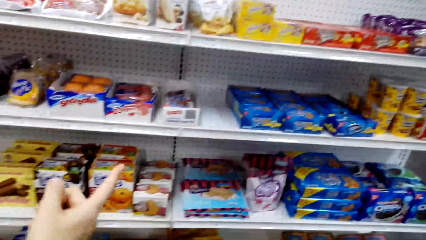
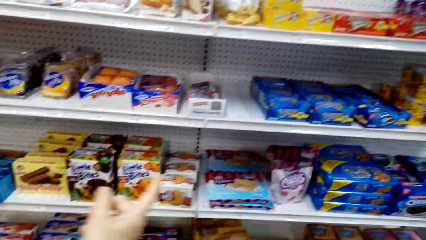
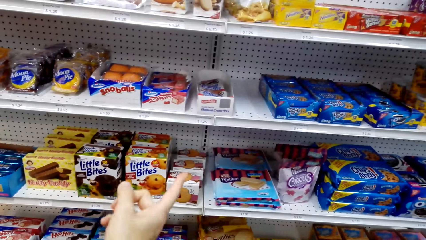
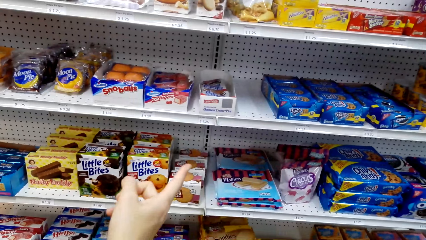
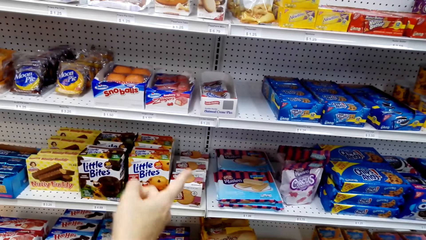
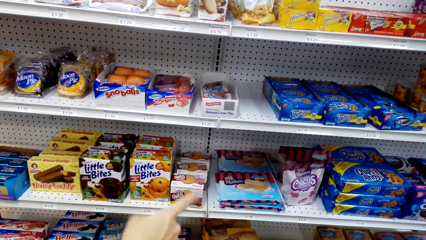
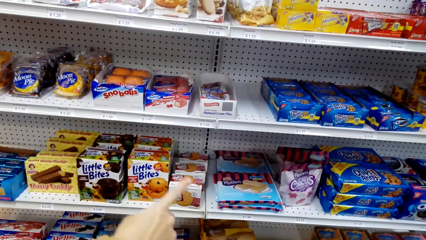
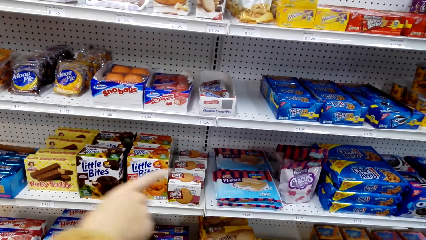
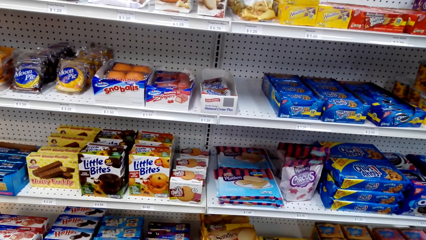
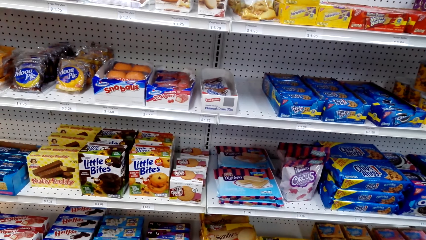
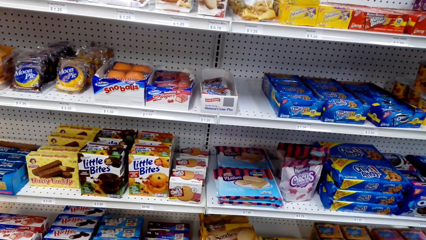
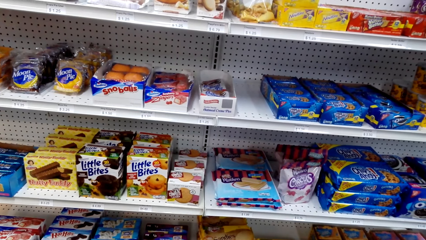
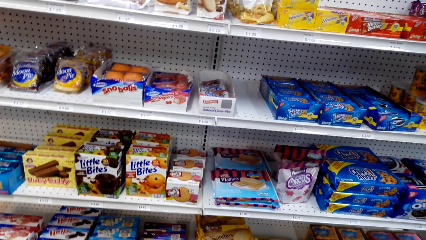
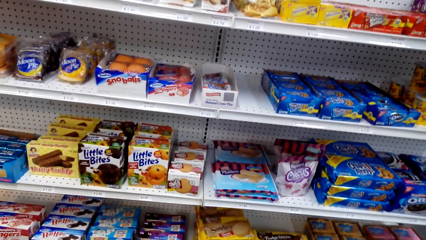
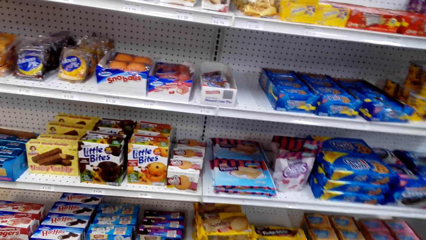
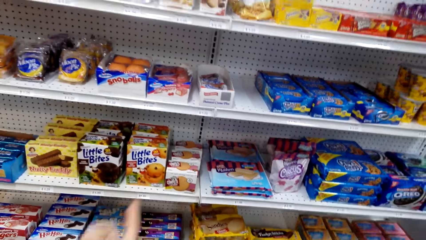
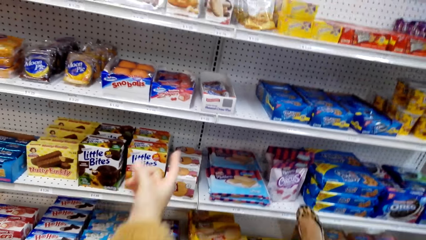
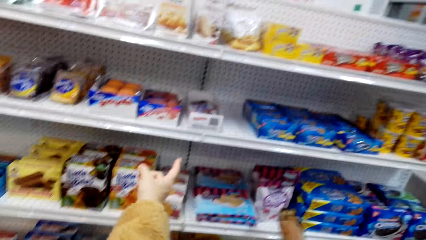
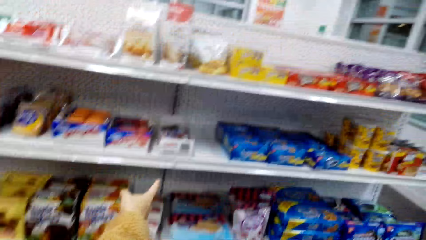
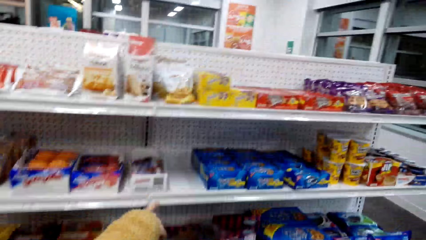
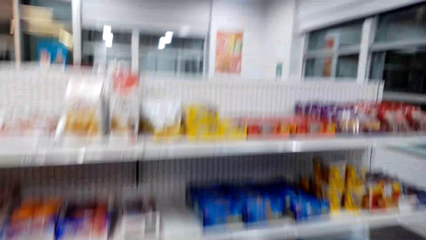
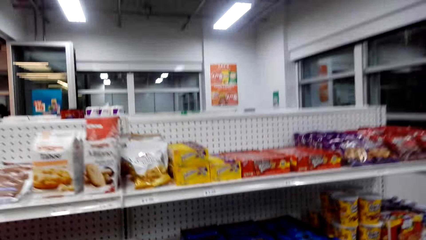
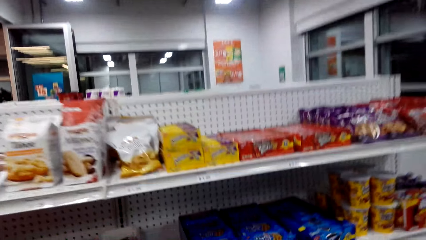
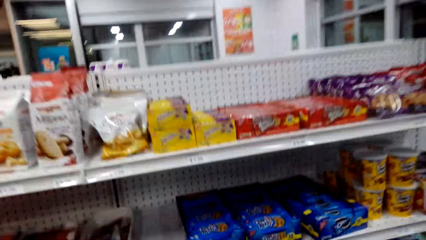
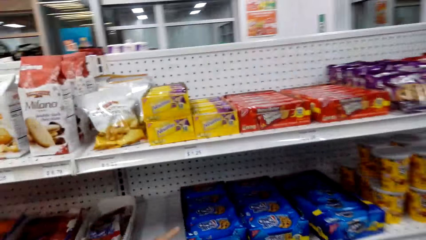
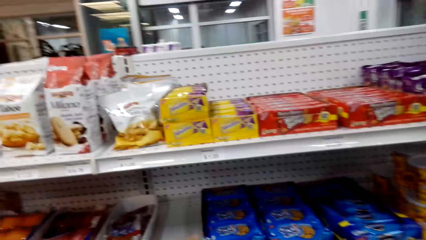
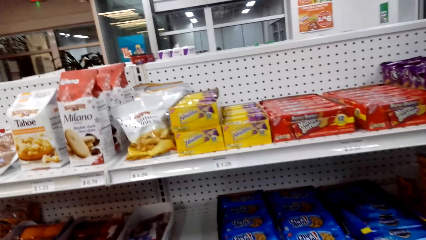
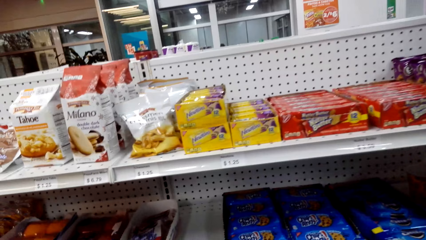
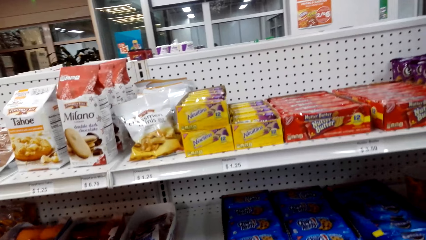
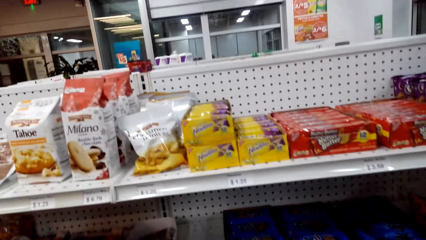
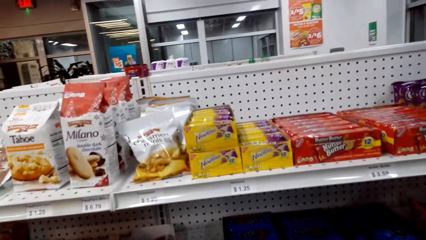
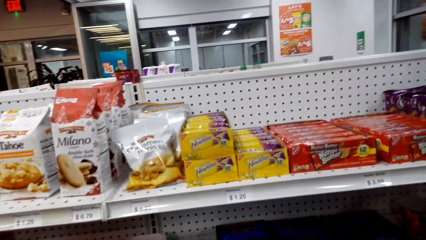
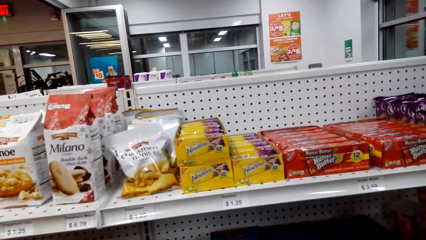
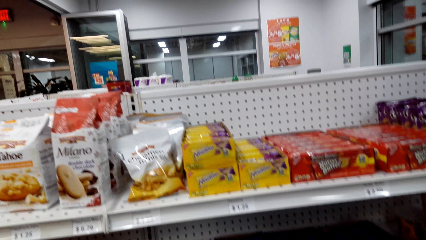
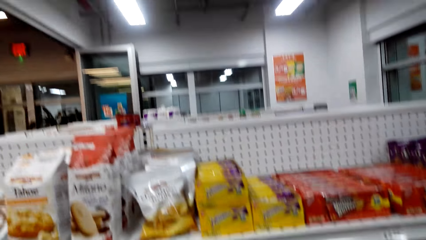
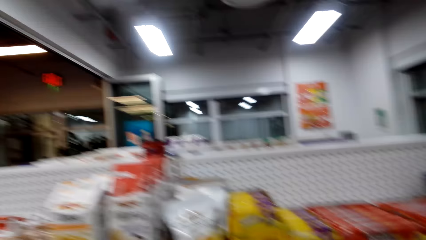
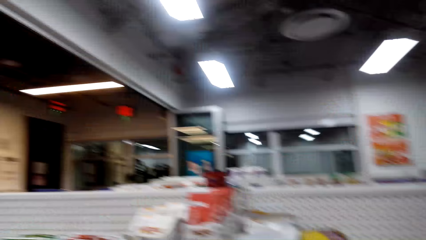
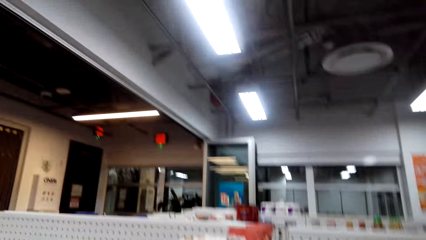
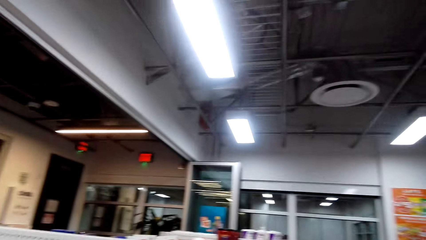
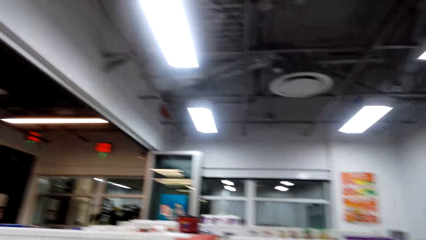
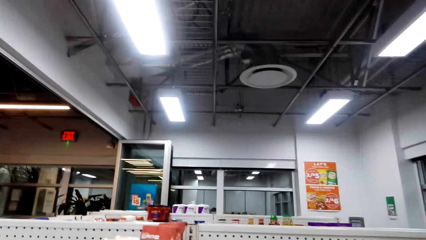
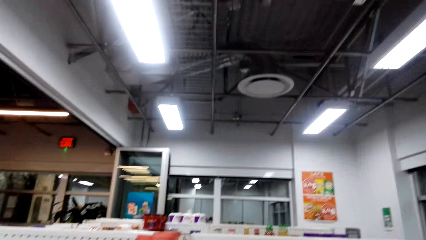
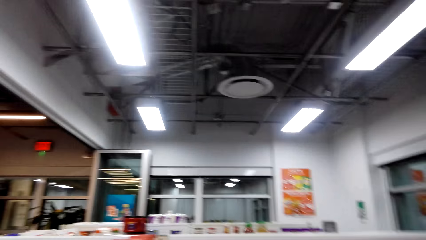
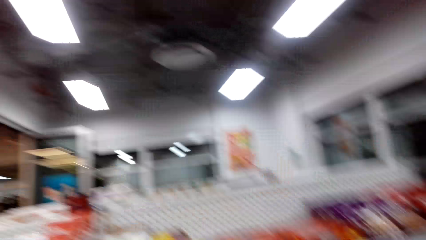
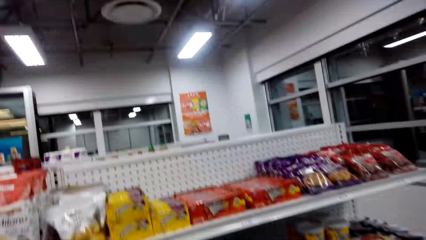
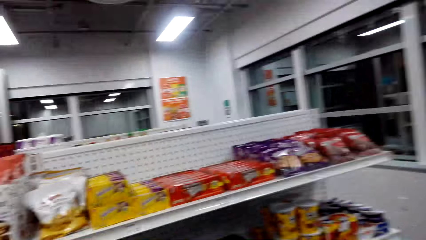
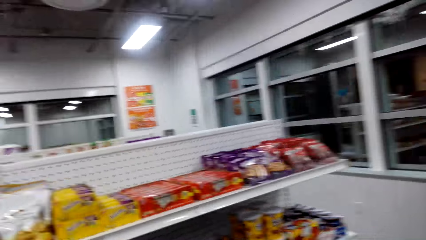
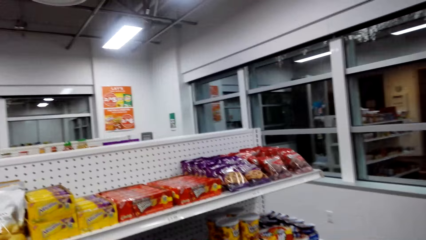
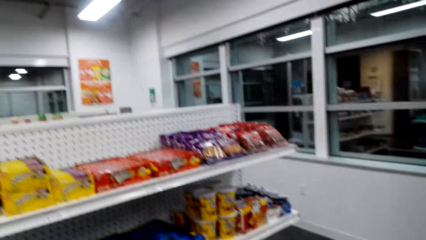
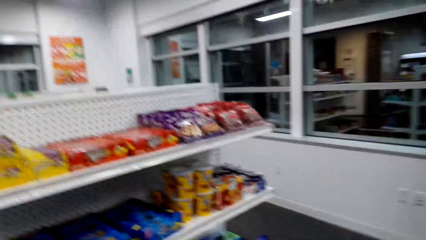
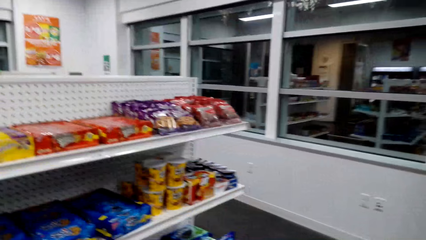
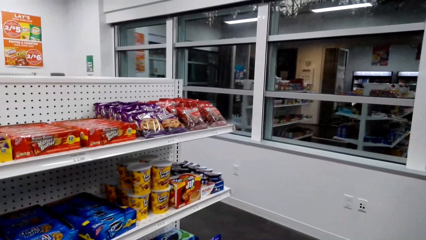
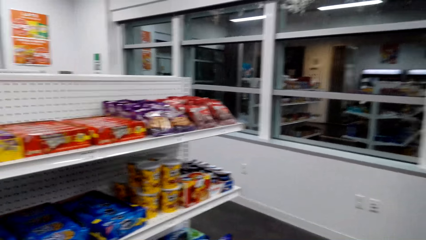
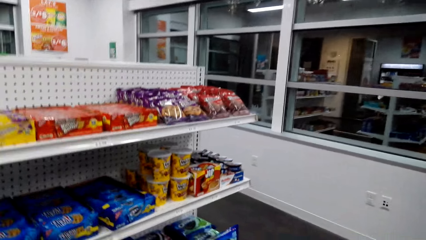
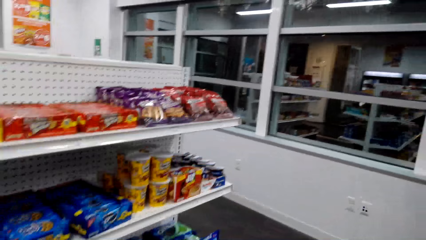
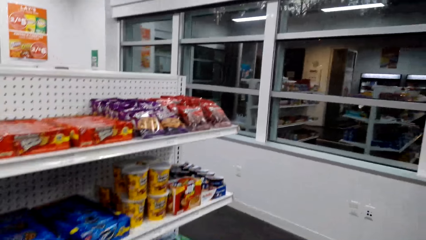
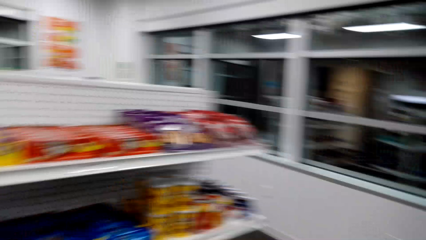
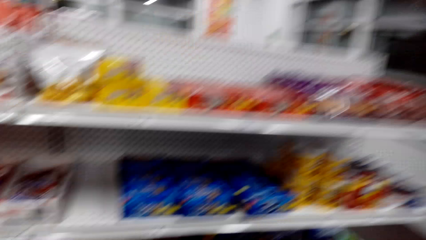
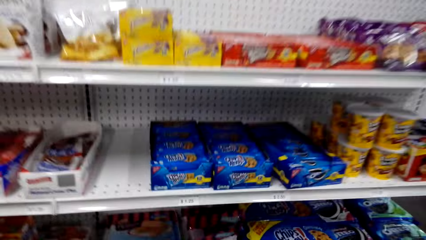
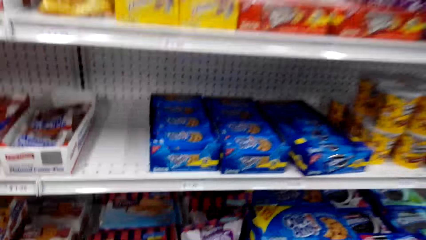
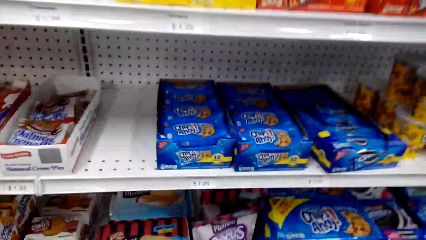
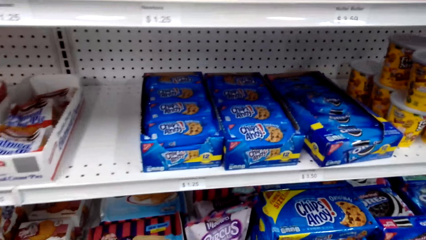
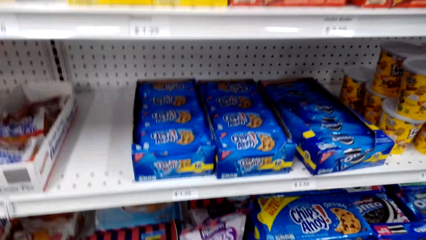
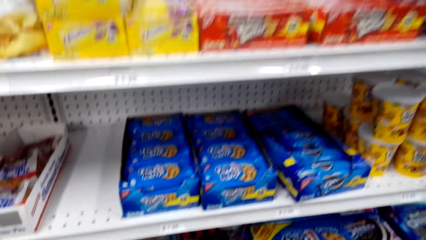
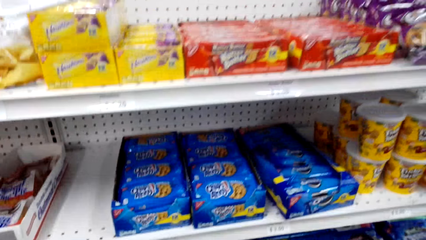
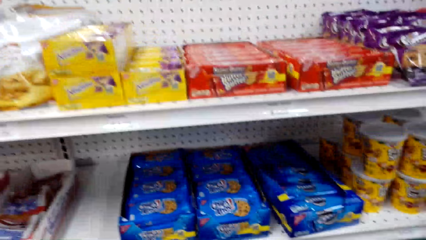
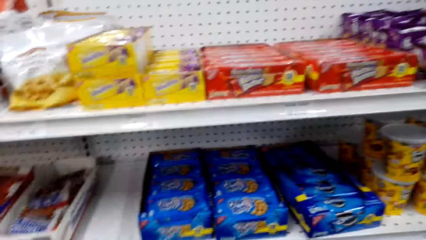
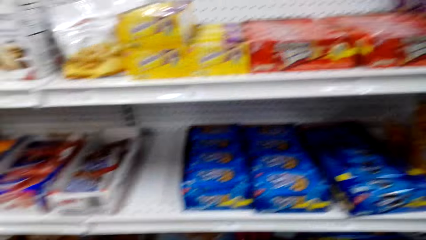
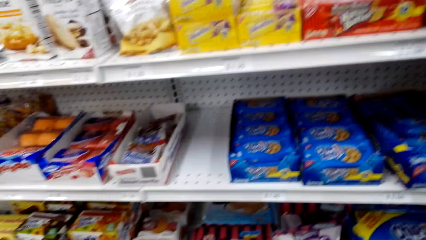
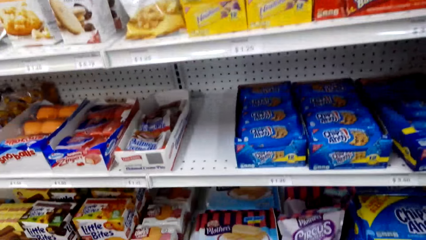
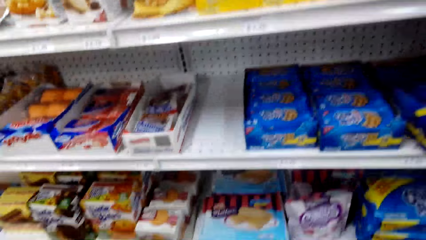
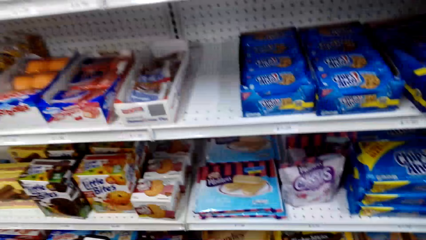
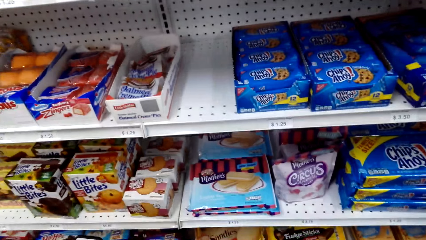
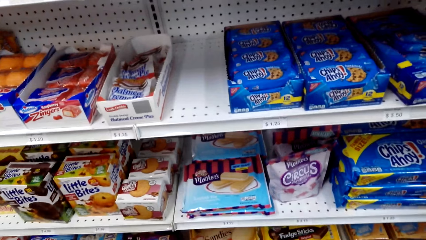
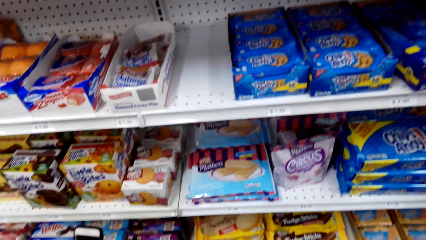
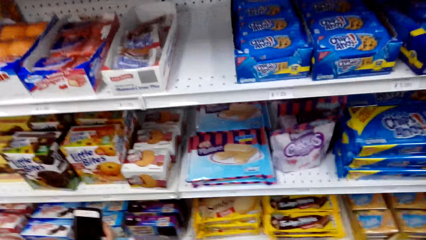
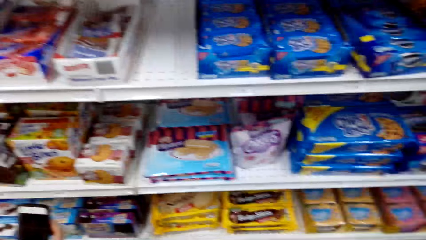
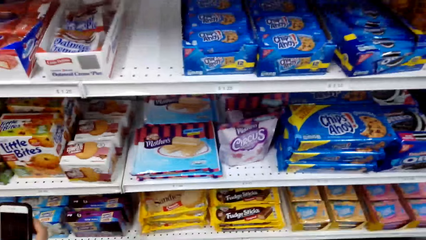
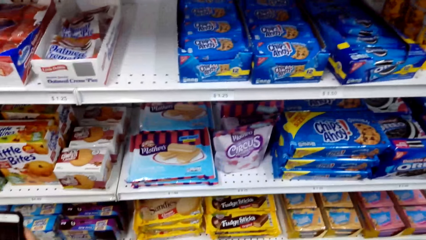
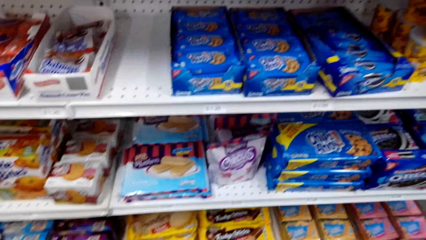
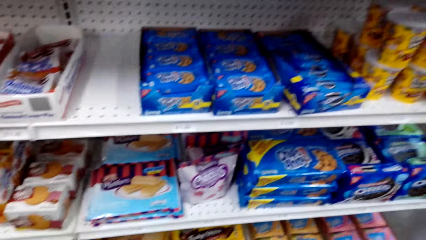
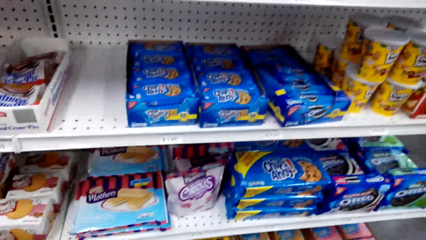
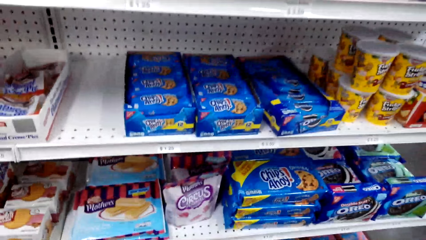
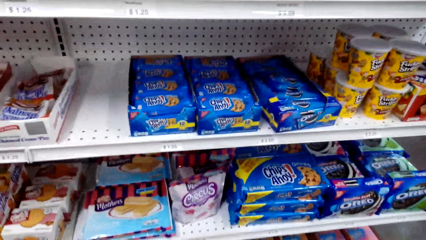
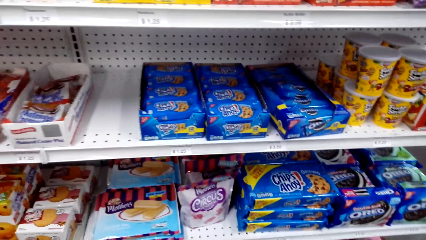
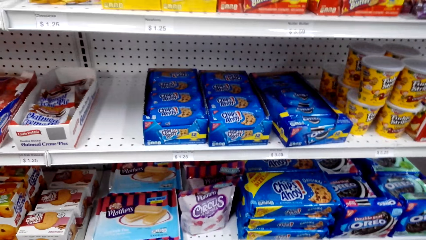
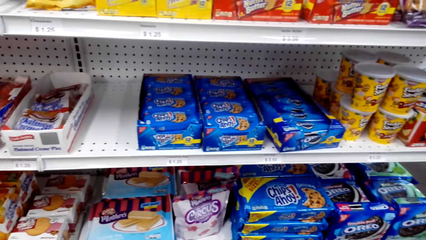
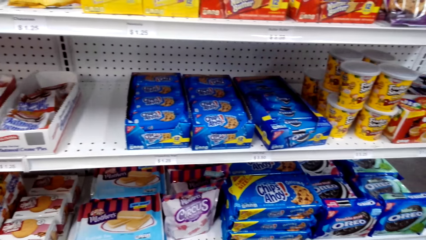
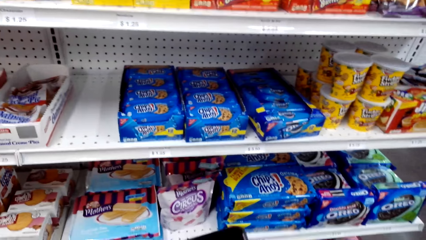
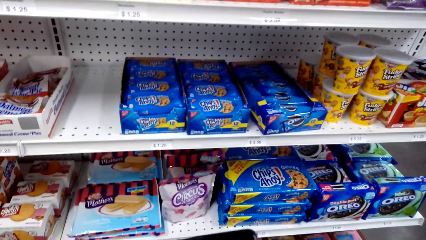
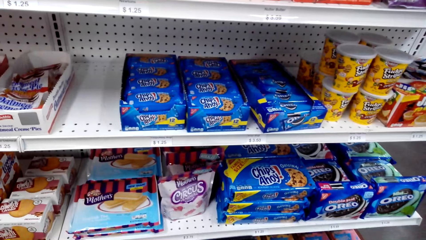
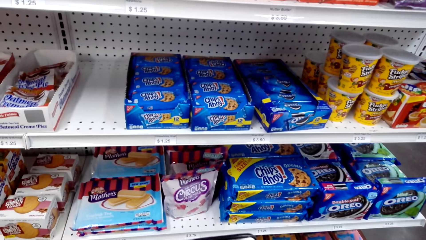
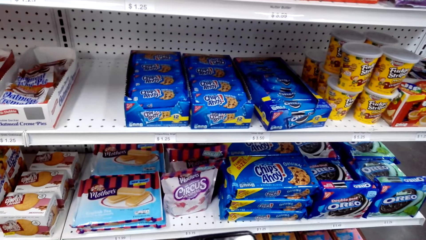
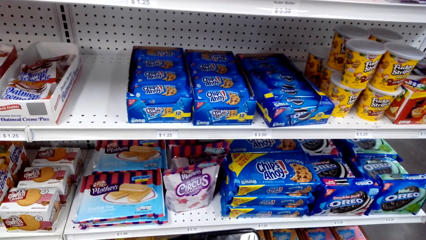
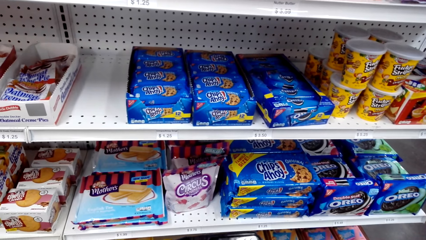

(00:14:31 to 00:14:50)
The camera wearer points at the shelf. A person points at something on the shelf. The person talks with the camera wearer. The camera wearer looks at the shelf.
